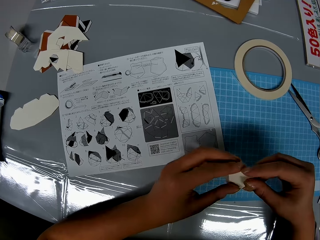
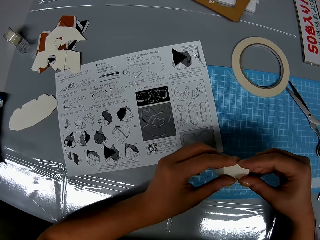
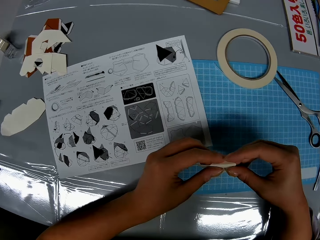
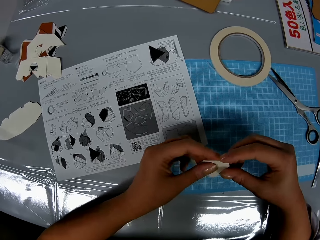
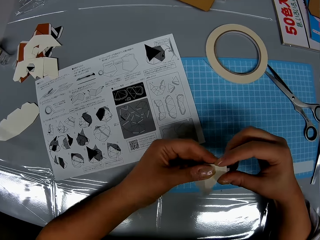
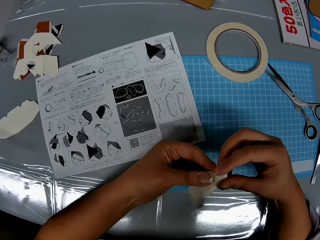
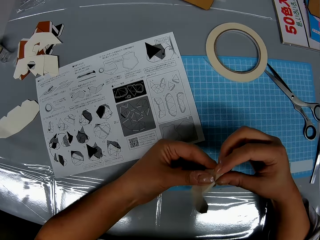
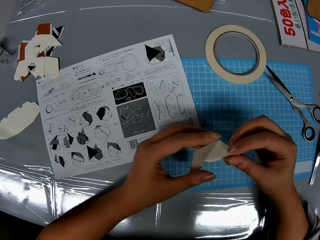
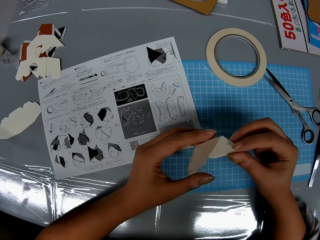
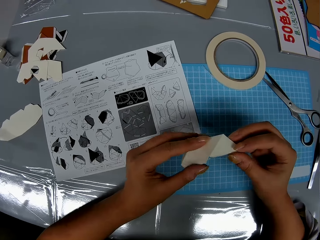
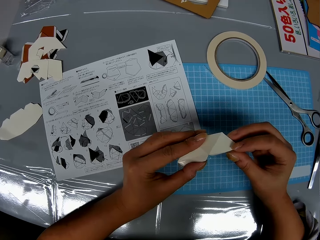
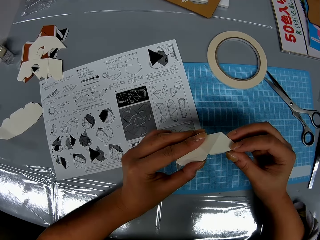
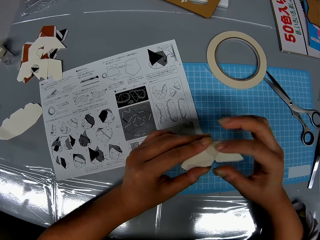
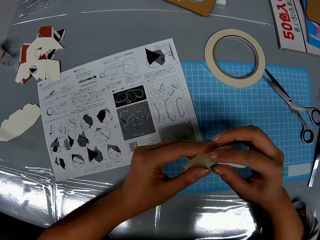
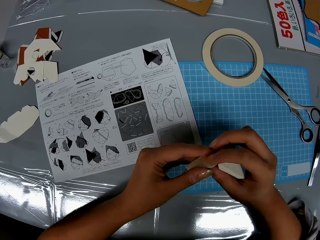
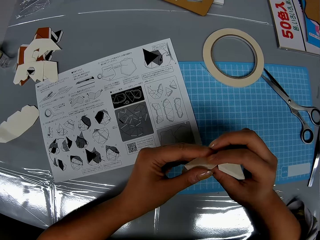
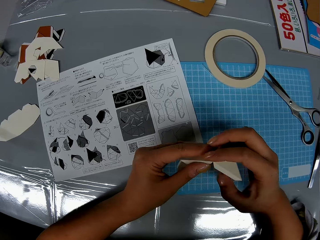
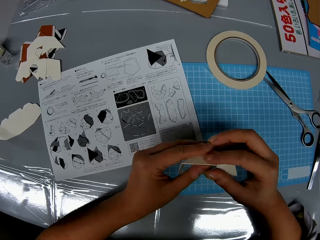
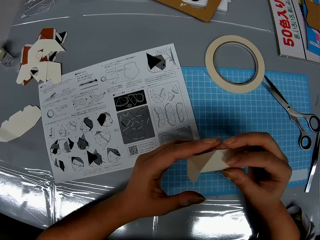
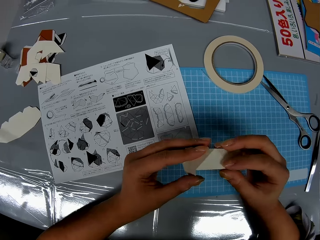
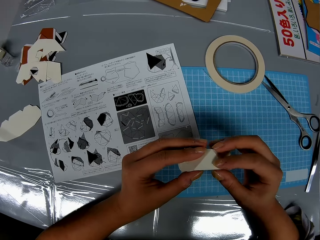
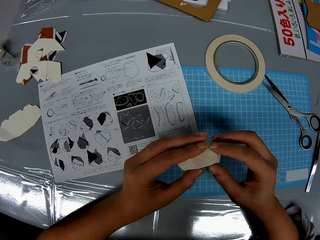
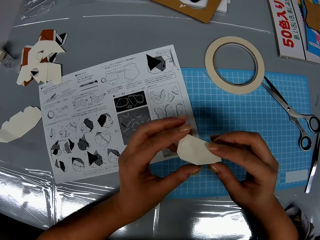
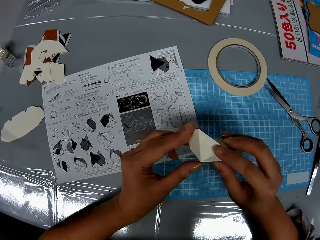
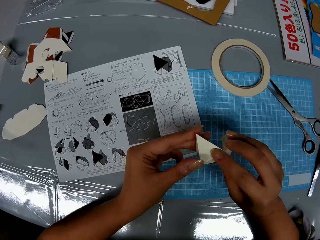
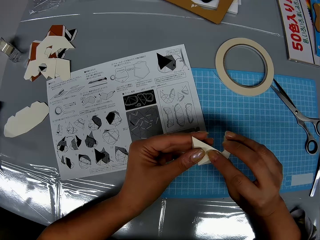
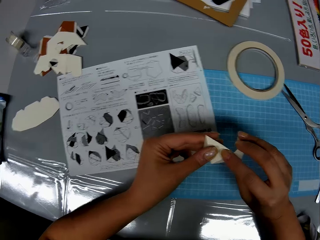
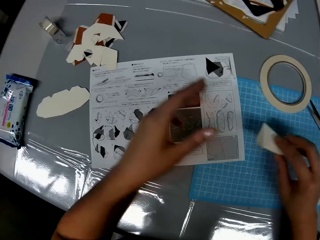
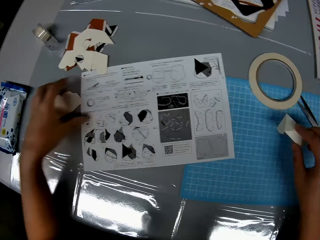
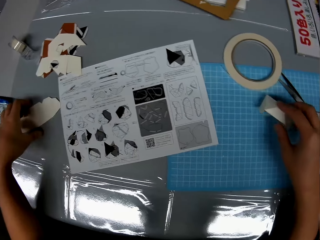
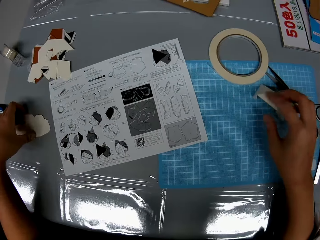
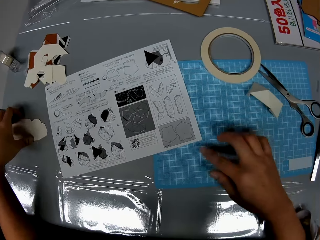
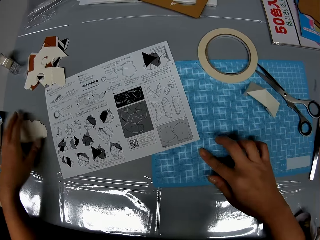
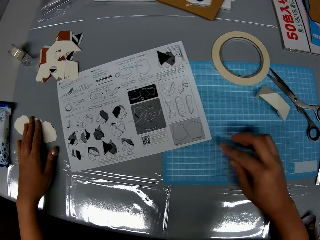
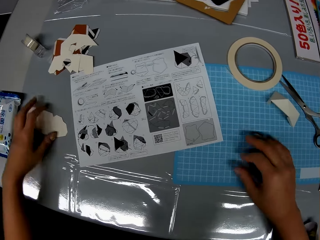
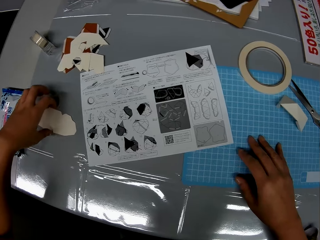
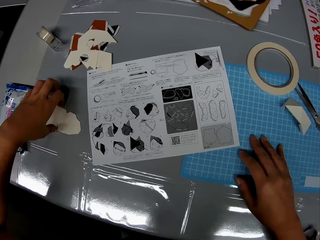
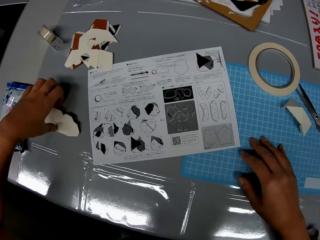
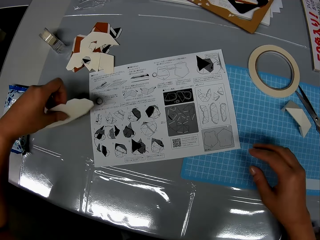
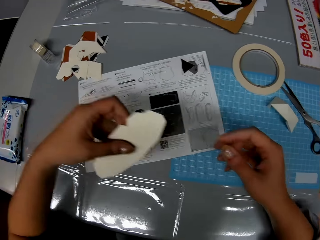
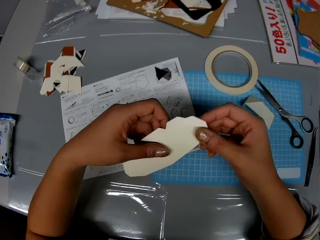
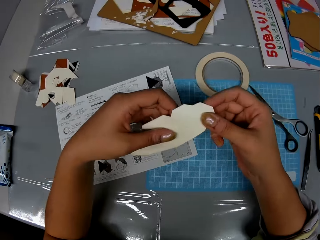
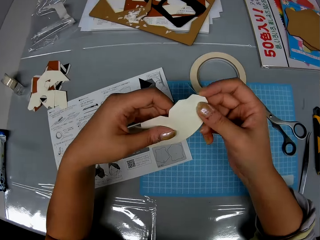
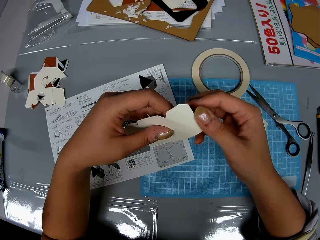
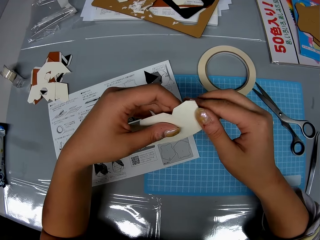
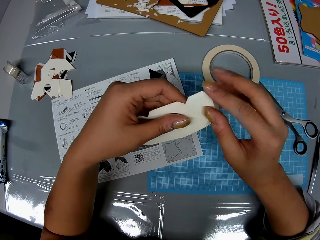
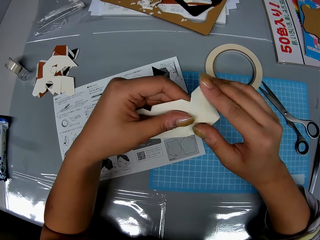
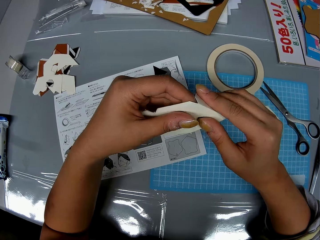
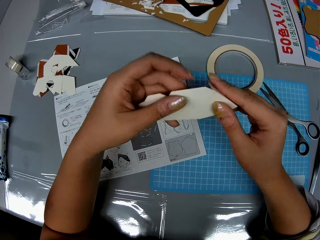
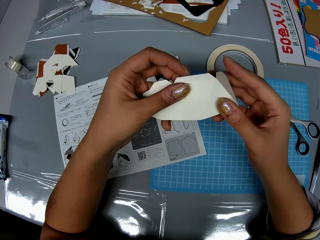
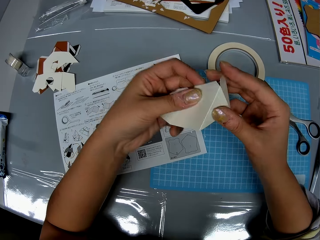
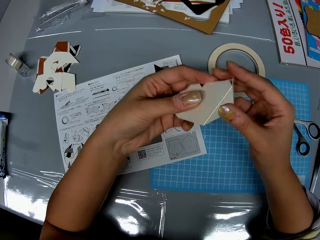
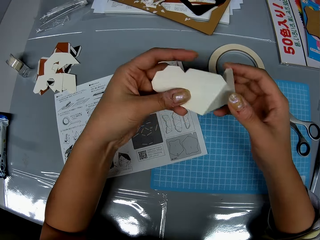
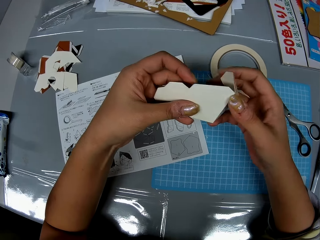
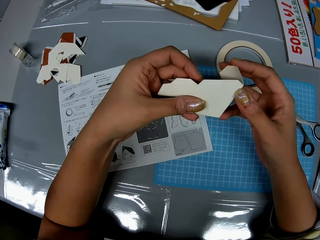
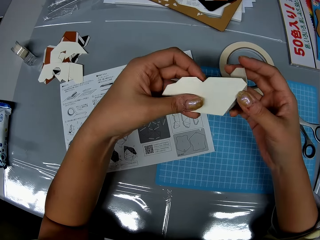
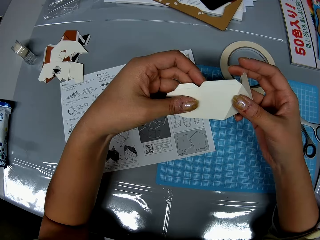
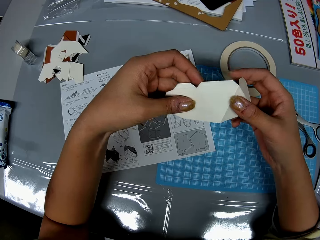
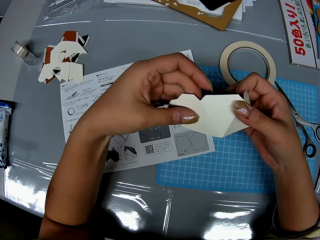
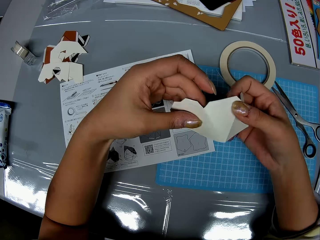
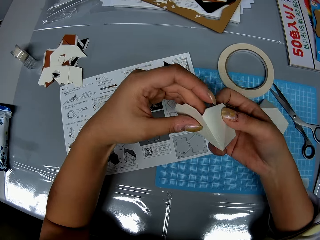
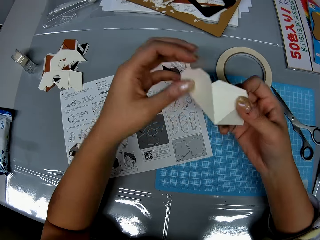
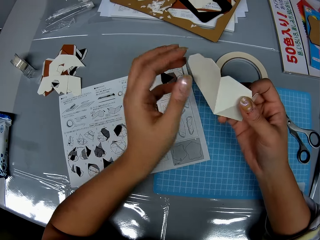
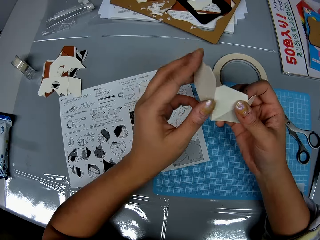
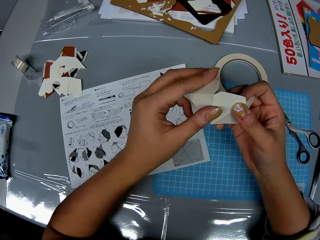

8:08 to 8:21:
The camera wearer drops the crafting paper on the table. They pick up another crafting paper. They fold the crafting paper.

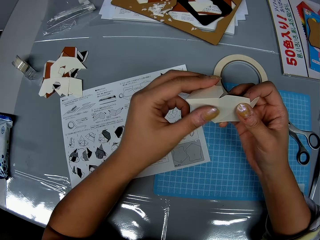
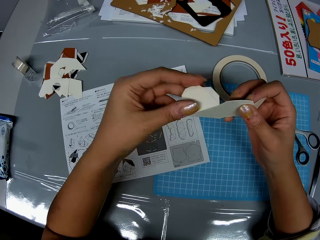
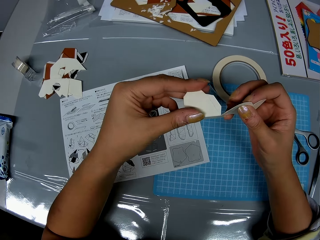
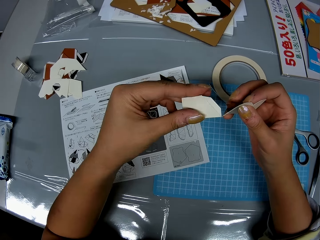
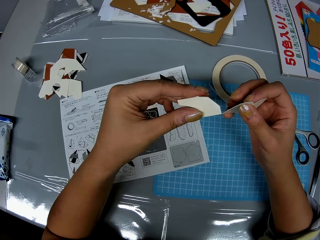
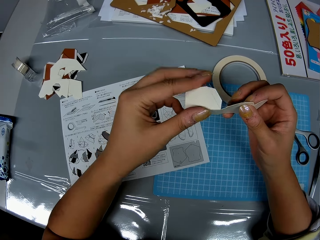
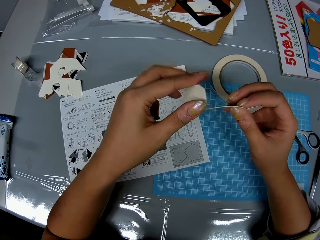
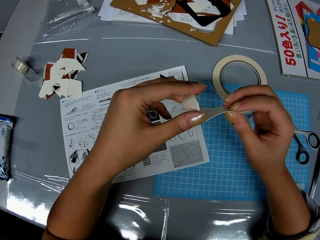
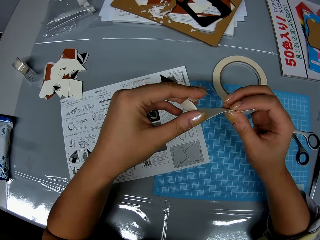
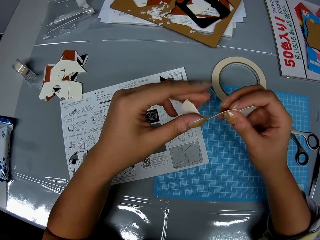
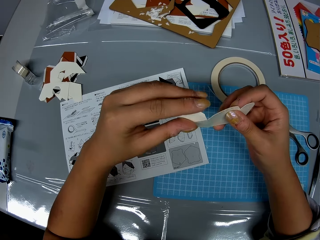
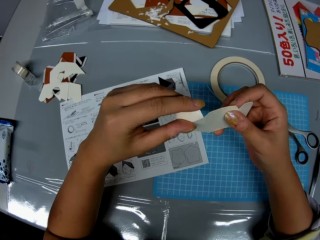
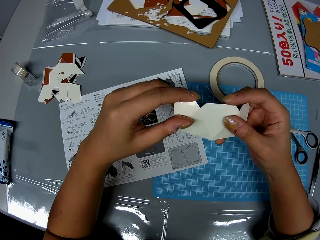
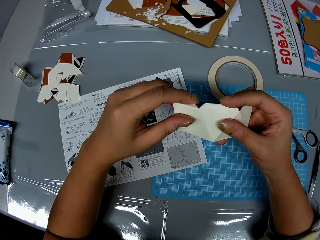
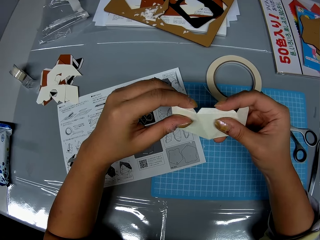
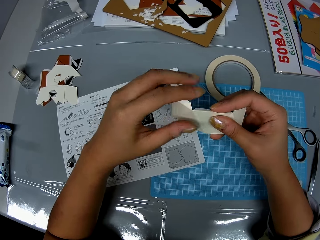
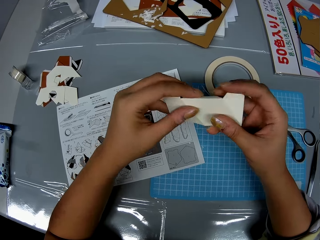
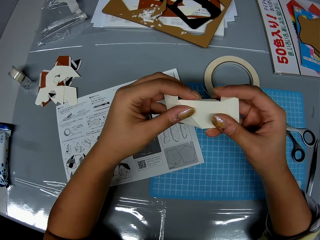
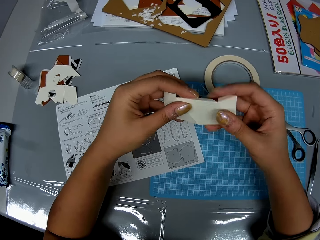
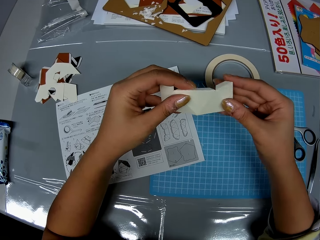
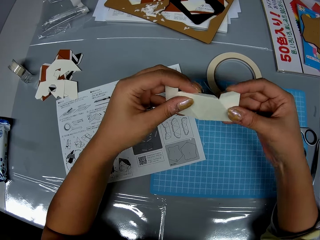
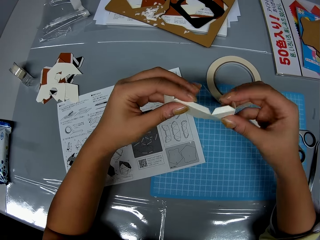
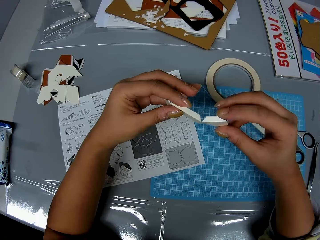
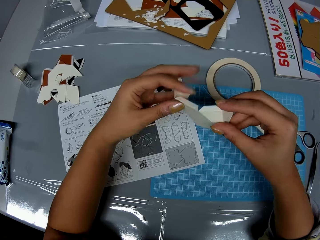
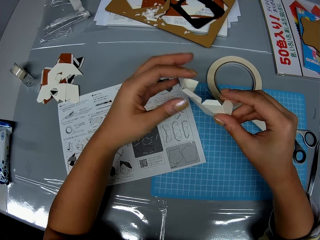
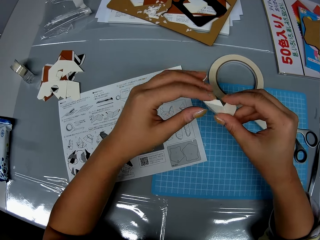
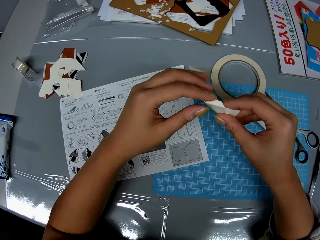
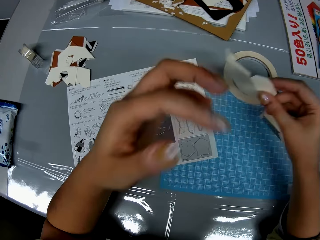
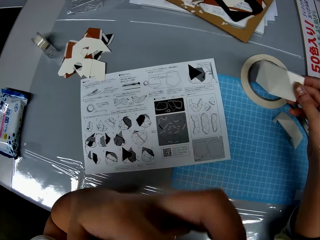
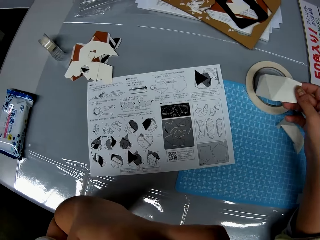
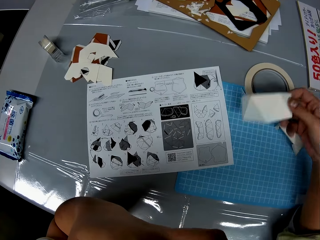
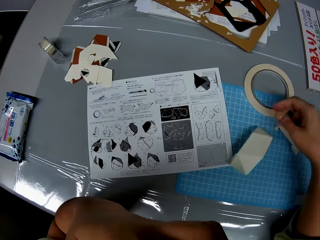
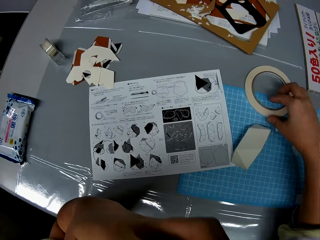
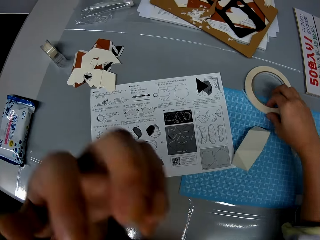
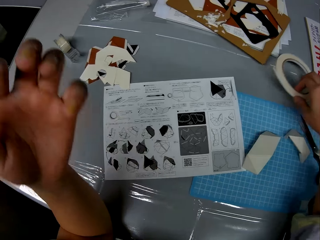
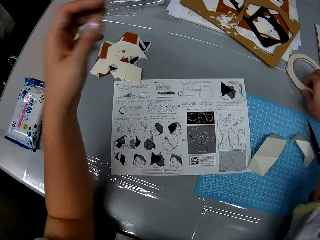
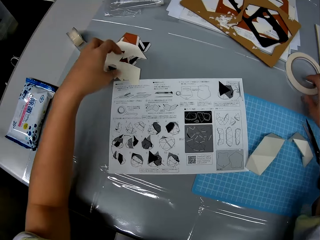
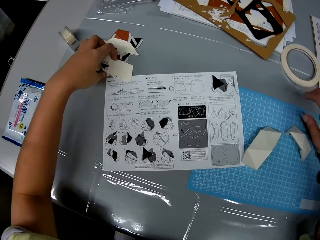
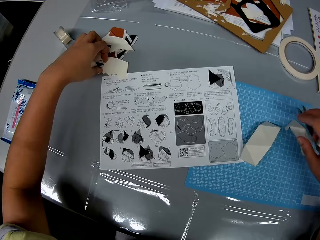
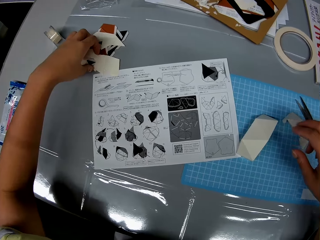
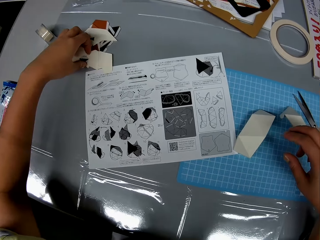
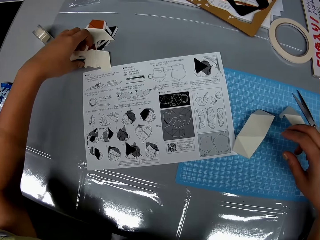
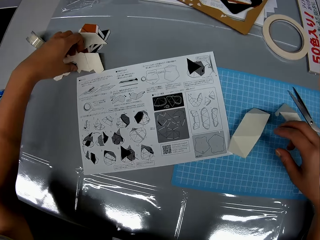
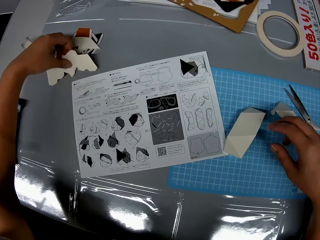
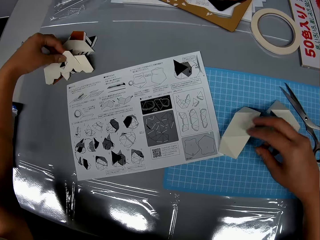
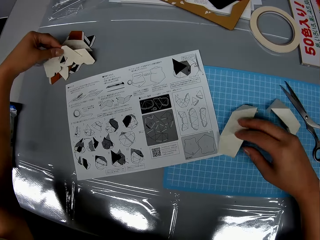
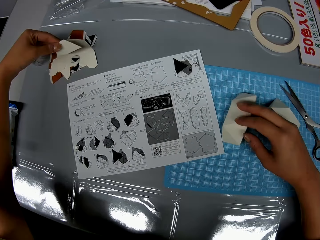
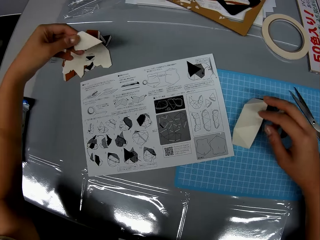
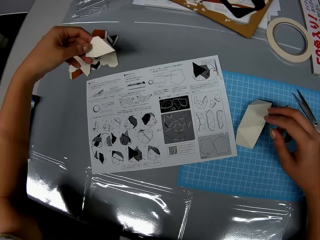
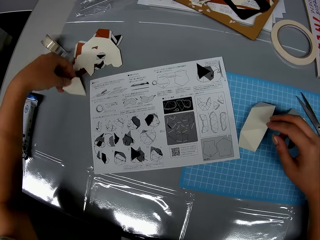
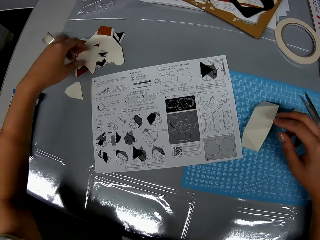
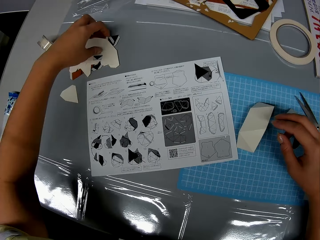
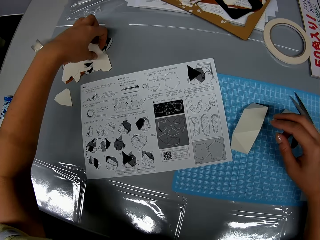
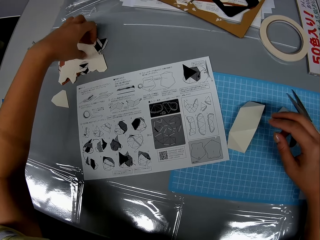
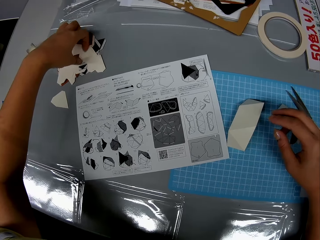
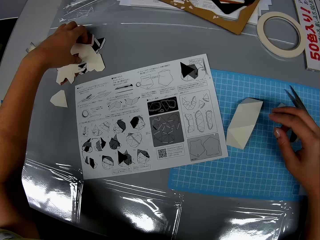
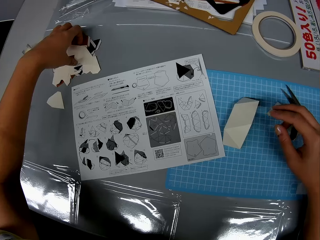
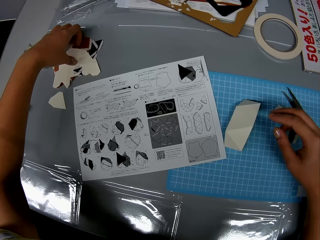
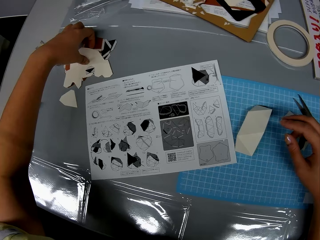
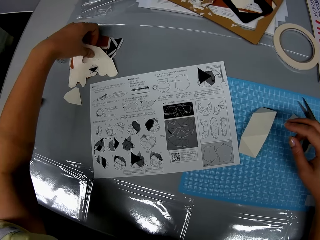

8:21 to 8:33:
The camera wearer drops the crafting paper on the table. They pick up the adhesive tape and adjust the roll of tape on the table. They pick up another piece of craft on the table and move the crafting paper on the table.
